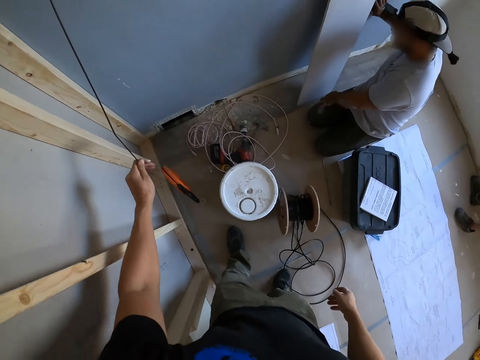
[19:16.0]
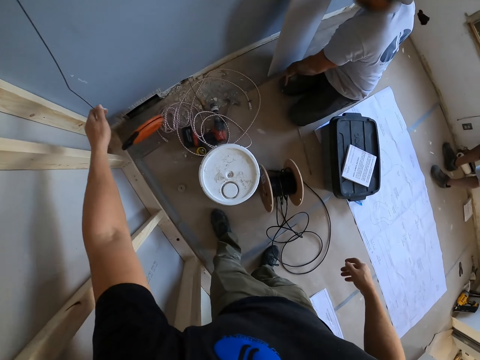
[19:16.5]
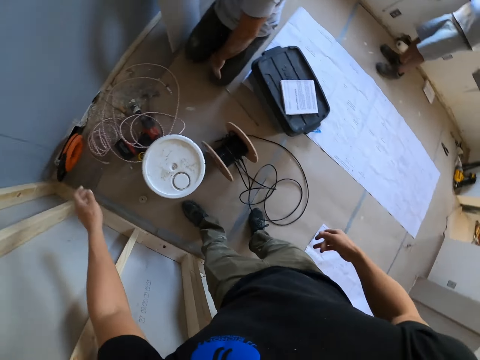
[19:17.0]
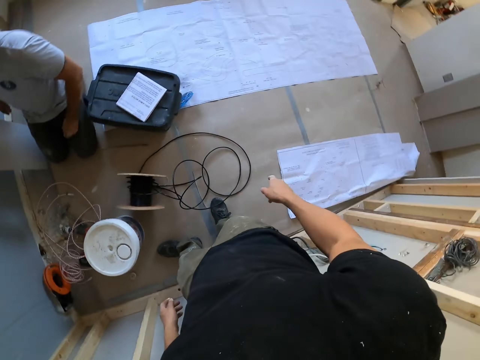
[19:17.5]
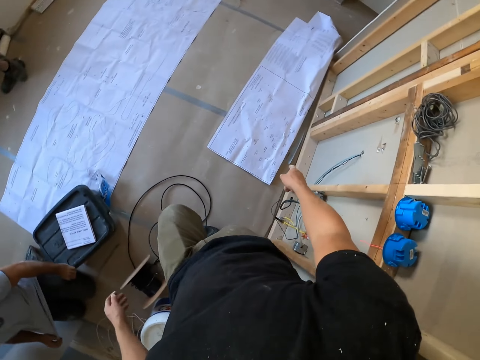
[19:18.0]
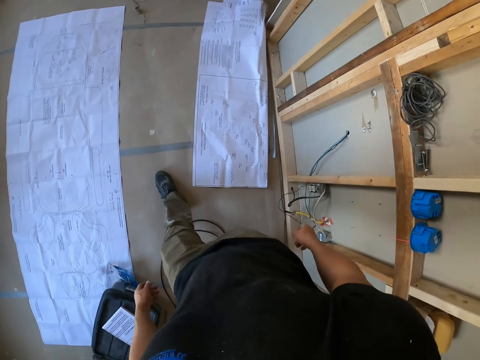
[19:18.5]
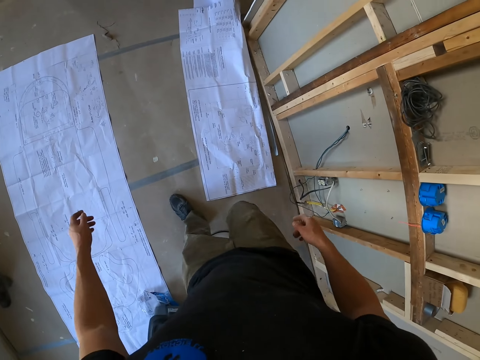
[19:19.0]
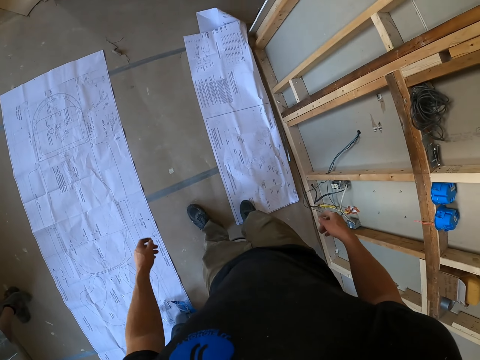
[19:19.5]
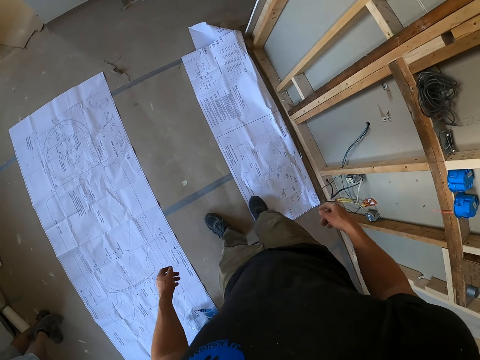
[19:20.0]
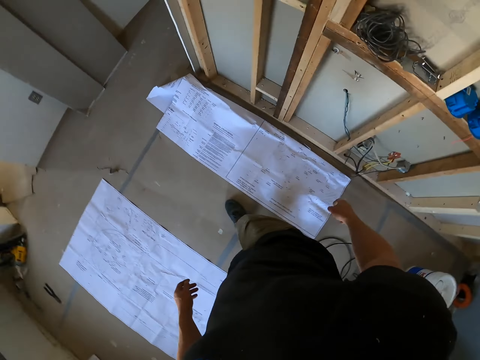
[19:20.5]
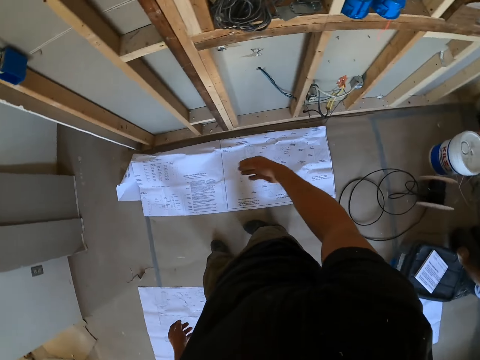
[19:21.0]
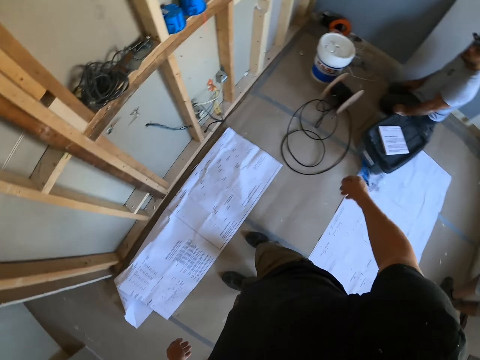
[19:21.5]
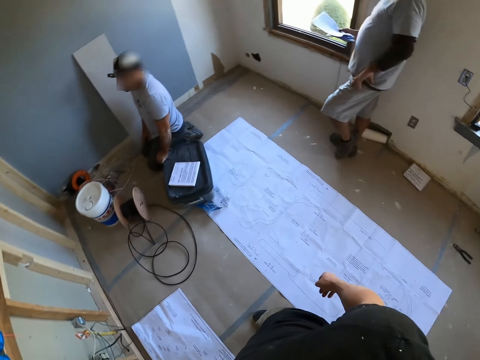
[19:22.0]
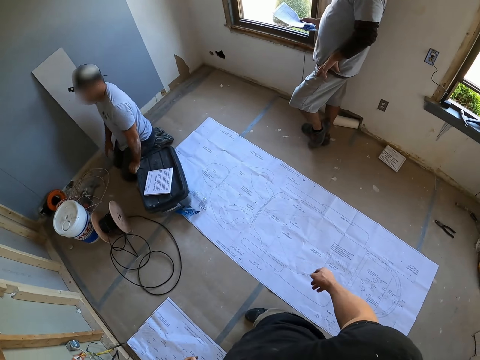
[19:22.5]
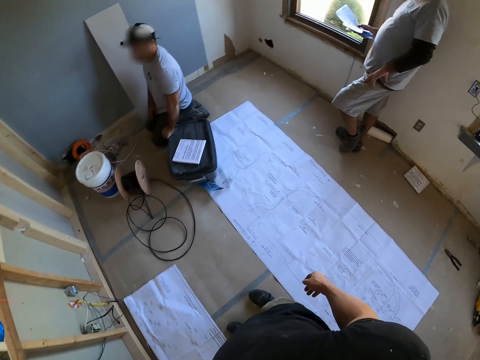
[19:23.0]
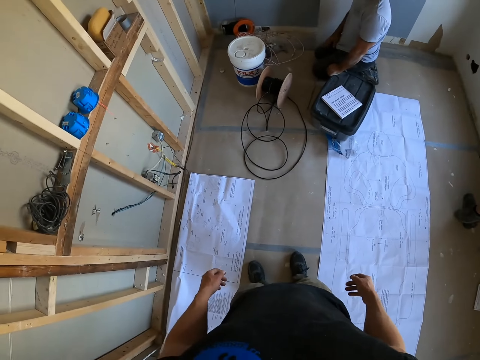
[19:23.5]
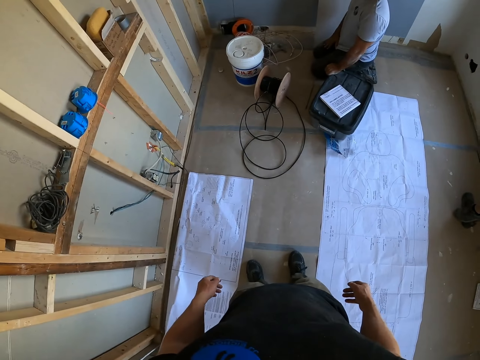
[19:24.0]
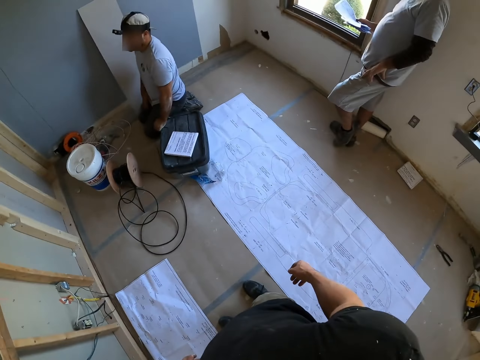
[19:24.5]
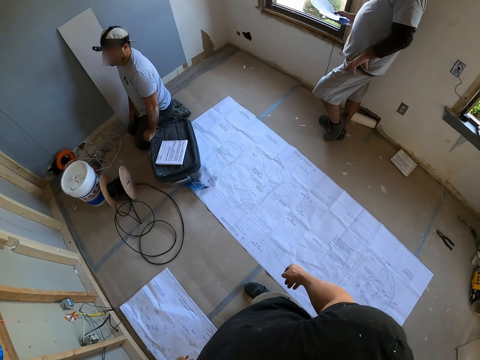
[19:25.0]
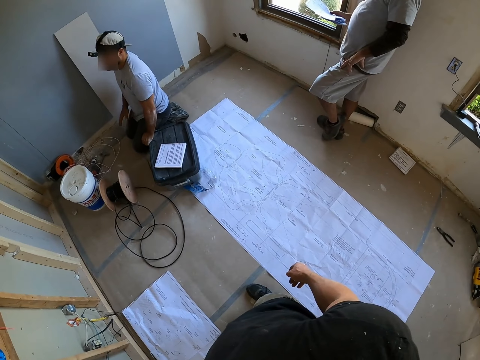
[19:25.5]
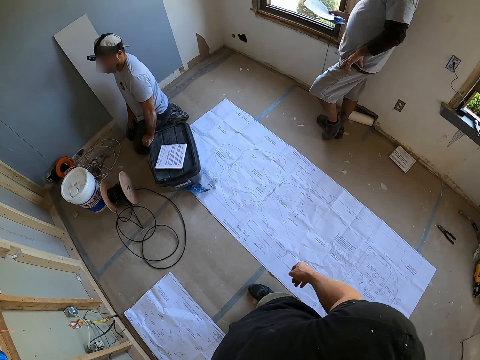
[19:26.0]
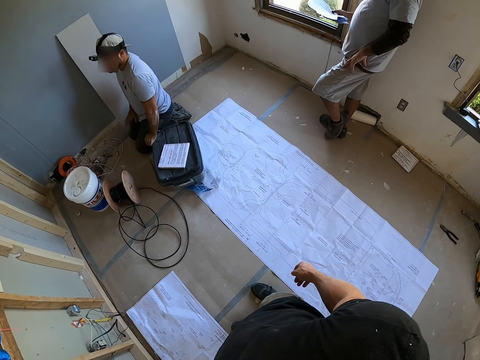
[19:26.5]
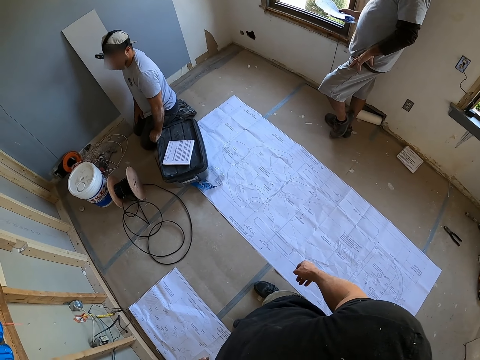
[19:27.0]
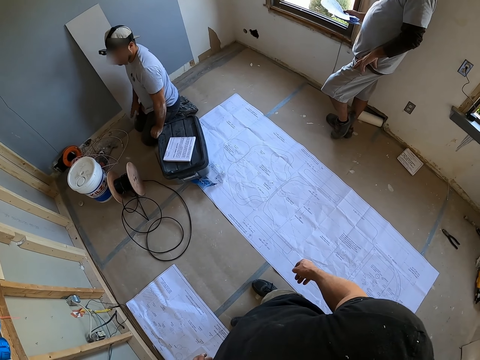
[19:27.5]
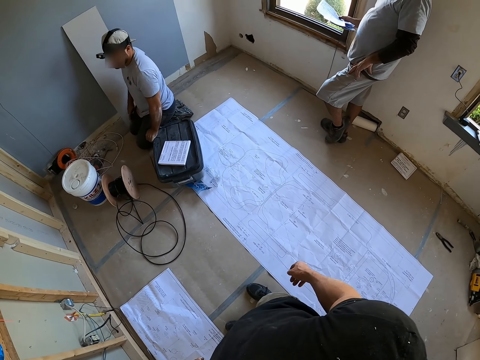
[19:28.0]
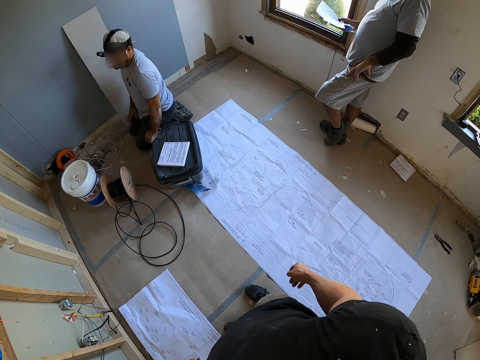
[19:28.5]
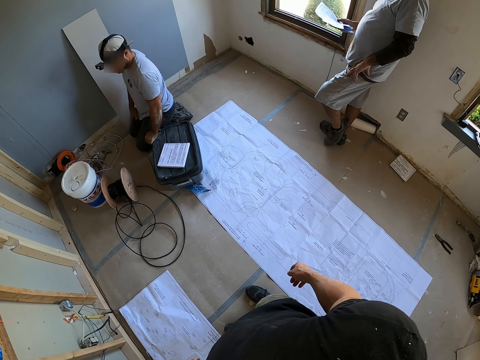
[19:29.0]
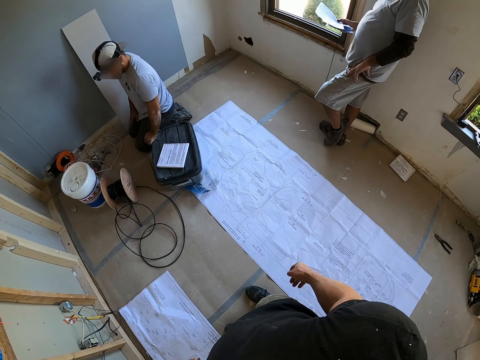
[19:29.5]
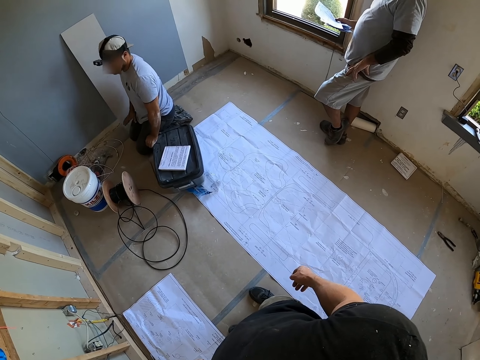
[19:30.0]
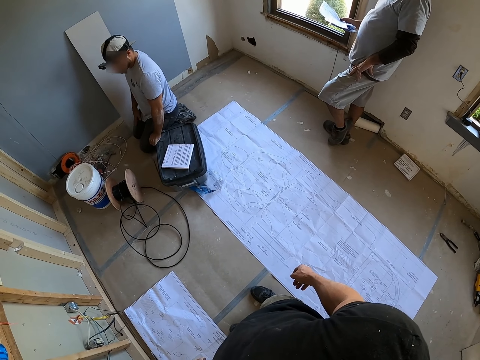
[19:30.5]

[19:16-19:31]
The camera wearer removes the hands from the electrical wire. They drop the cable holder on the ground. They walk in the room. They step on the paper on the ground. They pull the piece of paper with the leg. They walk in the room. They flap the hand. They stand in the room.

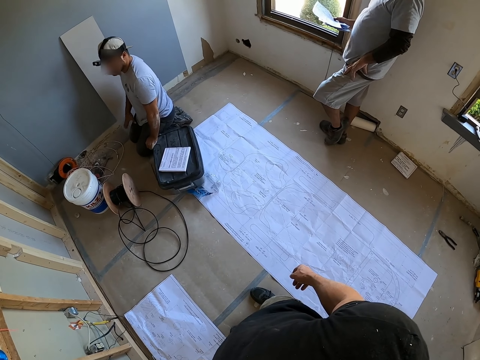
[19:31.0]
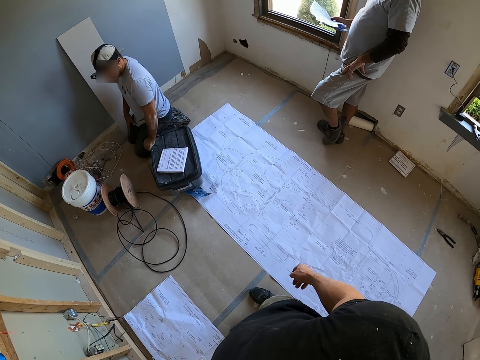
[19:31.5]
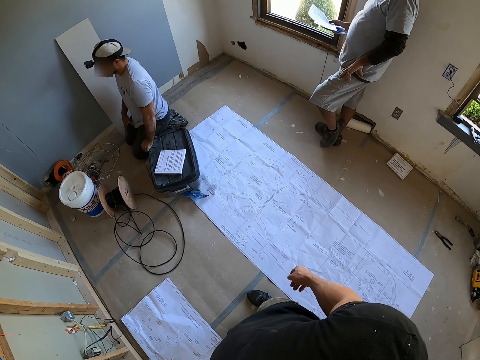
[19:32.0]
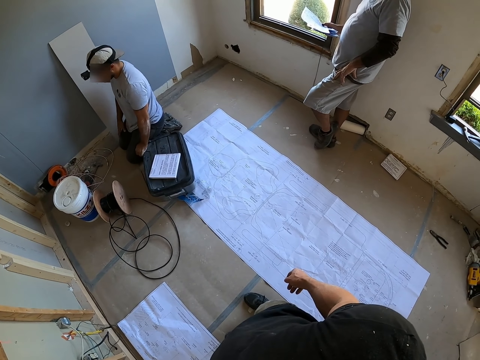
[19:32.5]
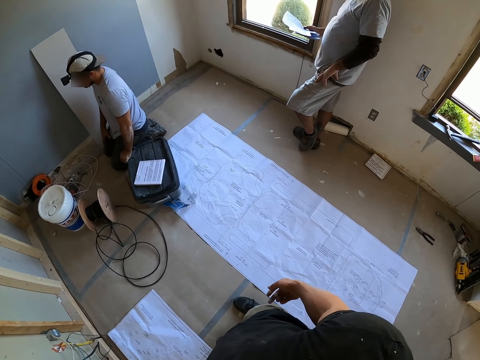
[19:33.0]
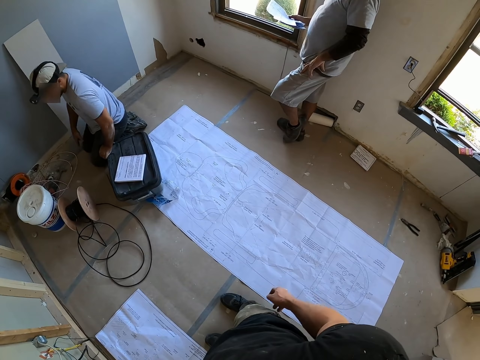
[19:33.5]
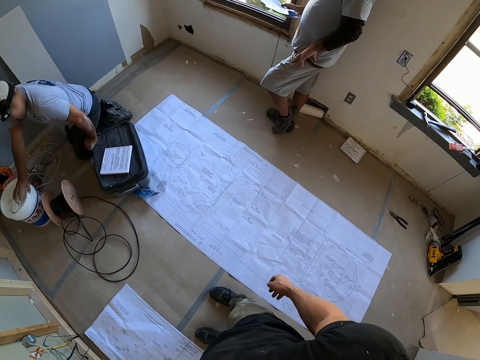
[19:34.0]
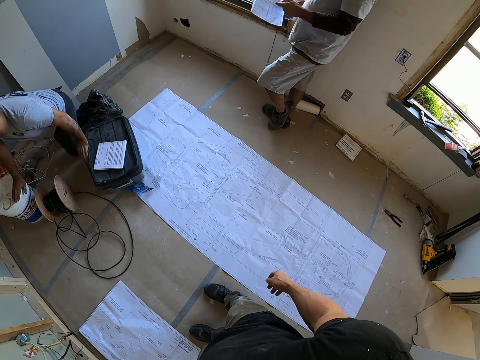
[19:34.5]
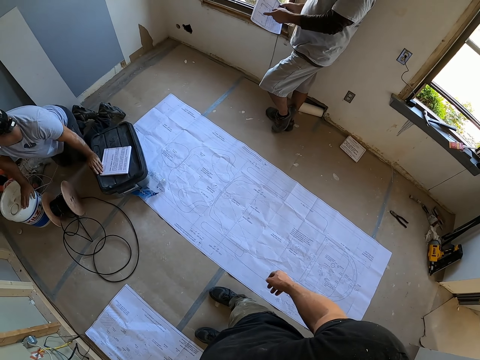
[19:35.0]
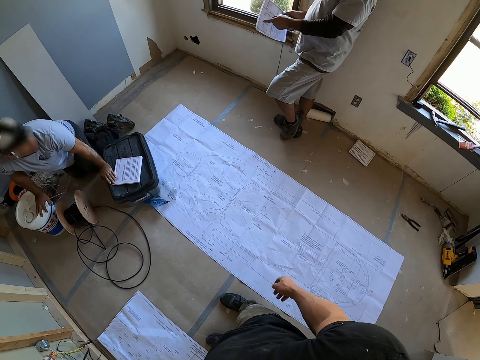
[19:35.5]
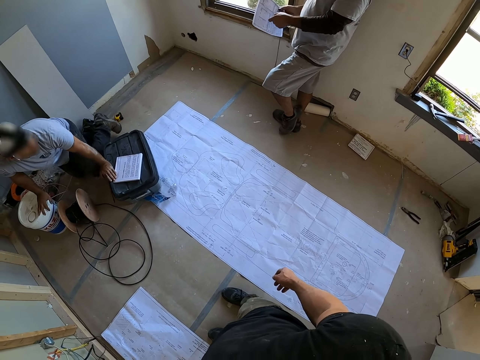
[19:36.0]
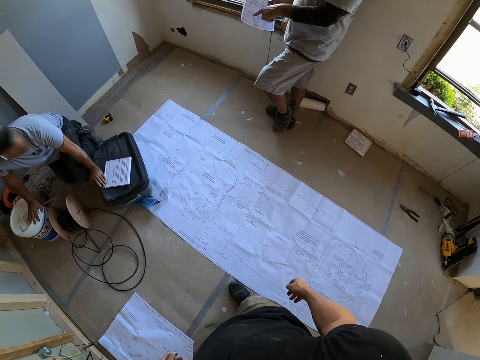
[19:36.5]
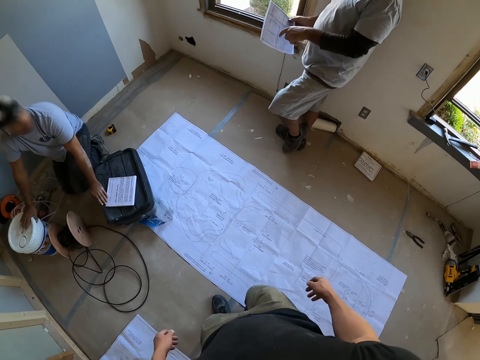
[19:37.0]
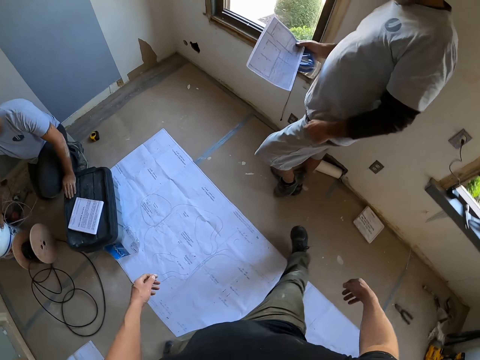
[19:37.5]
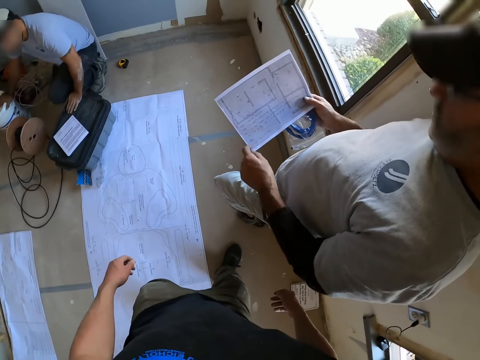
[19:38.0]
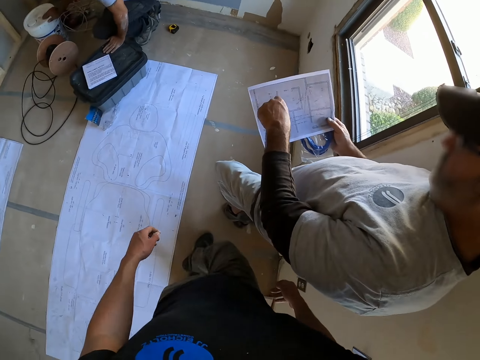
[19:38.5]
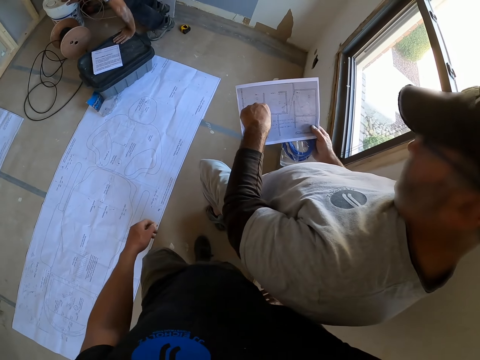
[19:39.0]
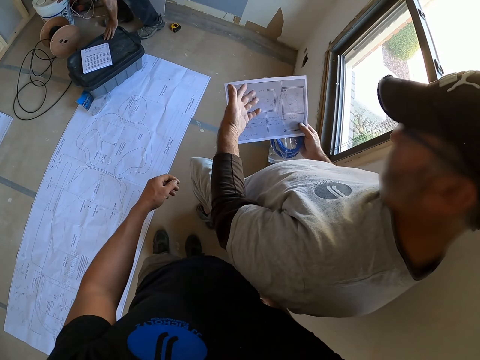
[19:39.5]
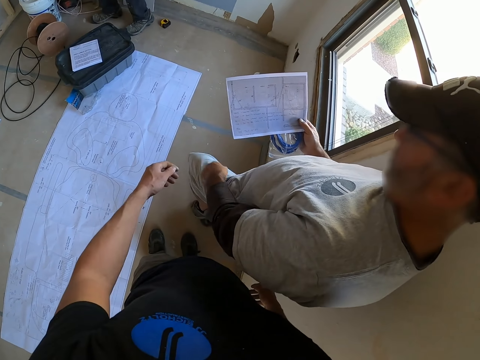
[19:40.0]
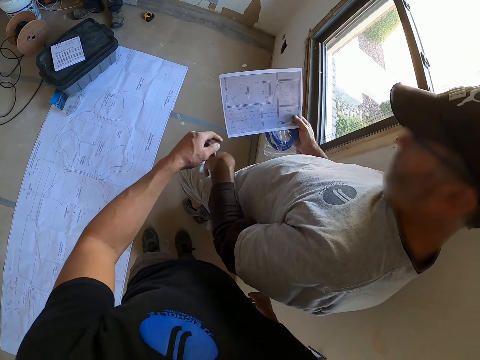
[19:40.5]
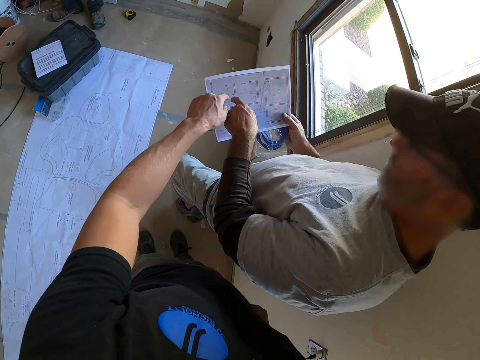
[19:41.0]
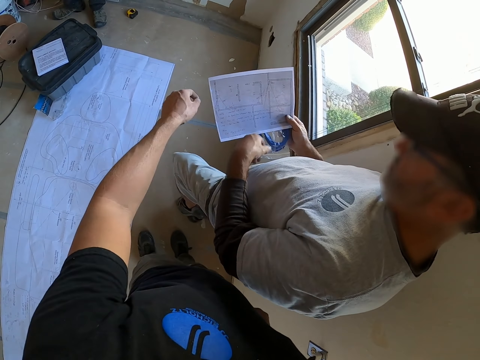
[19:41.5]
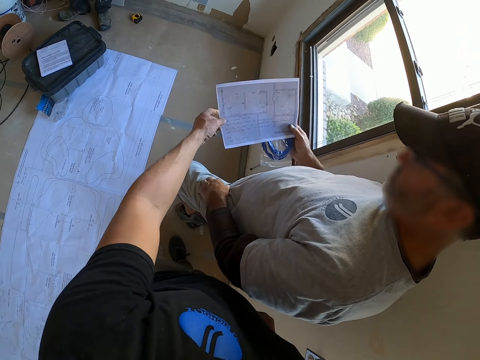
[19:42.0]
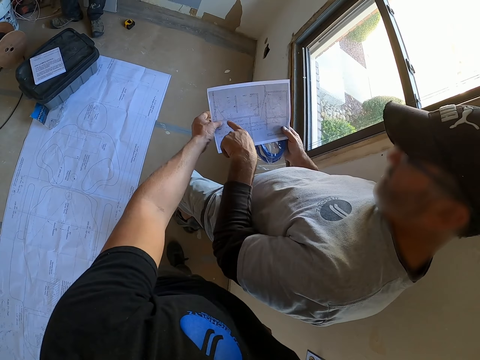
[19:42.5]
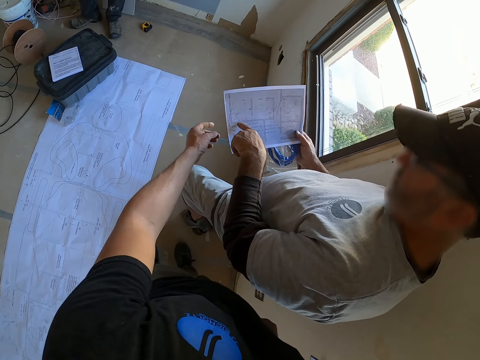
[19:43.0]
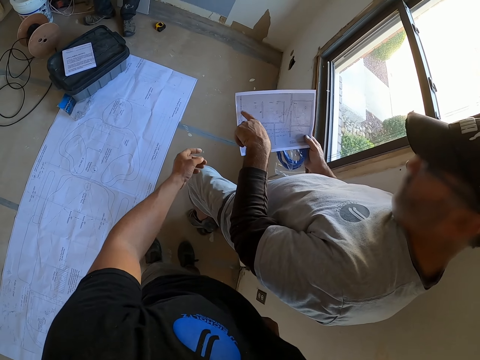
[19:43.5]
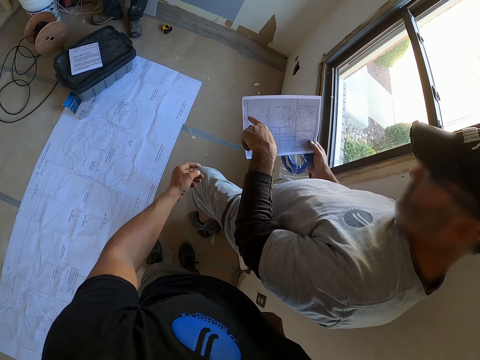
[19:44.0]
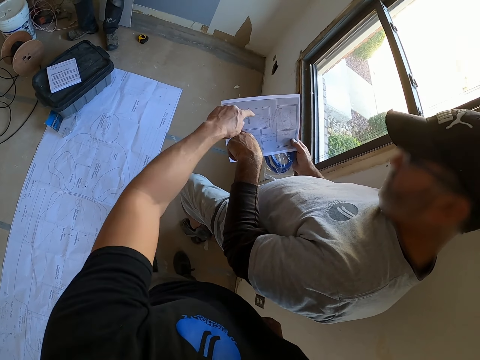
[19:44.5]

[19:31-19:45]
The camera wearer makes a step. They look at a paper with a man. The man points at the paper. The man shows something on the paper to the camera wearer. The camera wearer touches the paper. They hold the paper. They remove the hand from the paper.
